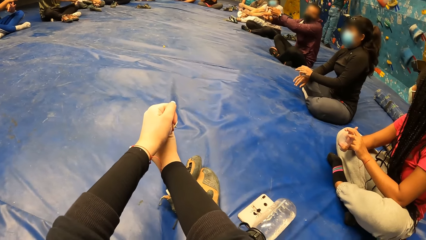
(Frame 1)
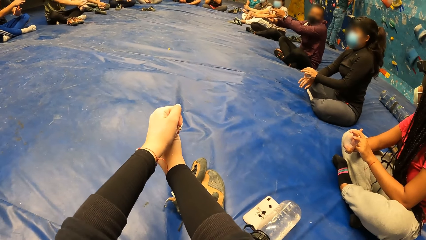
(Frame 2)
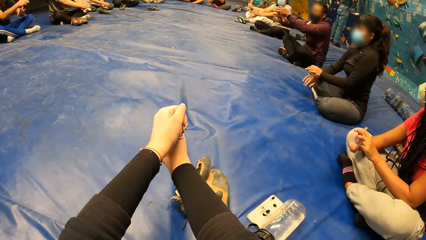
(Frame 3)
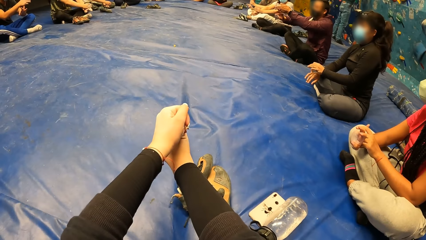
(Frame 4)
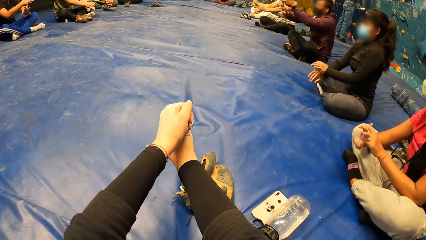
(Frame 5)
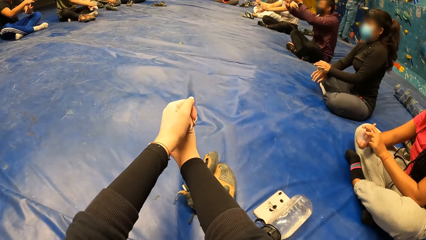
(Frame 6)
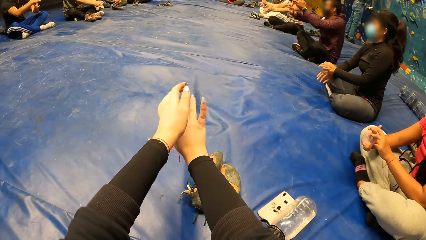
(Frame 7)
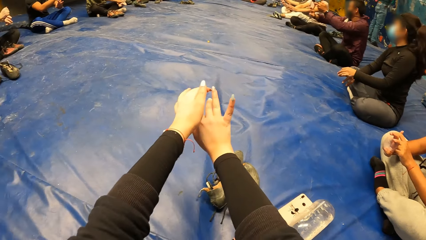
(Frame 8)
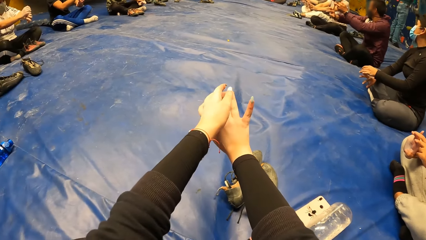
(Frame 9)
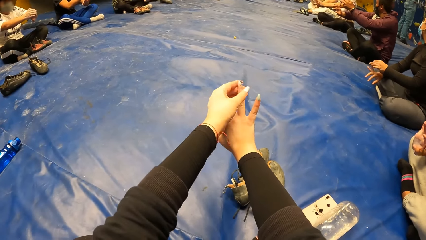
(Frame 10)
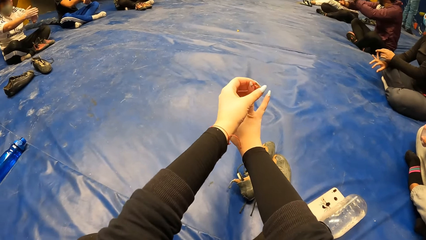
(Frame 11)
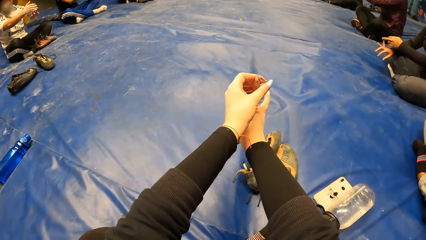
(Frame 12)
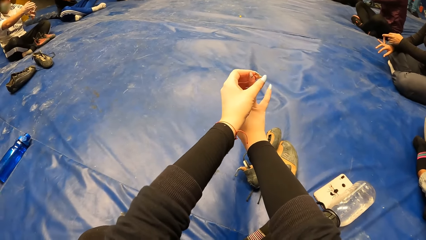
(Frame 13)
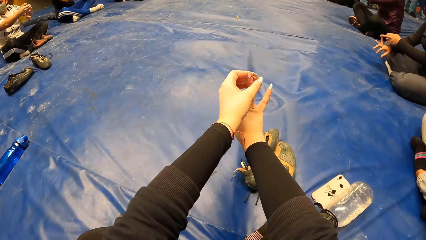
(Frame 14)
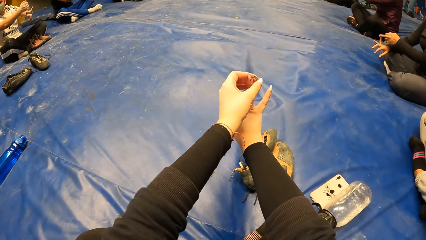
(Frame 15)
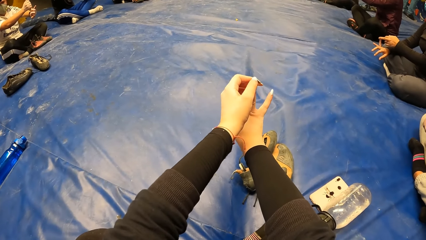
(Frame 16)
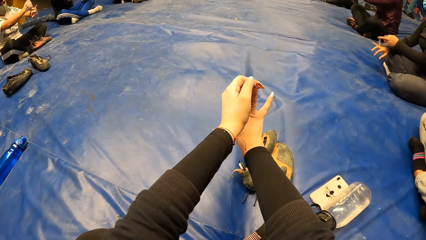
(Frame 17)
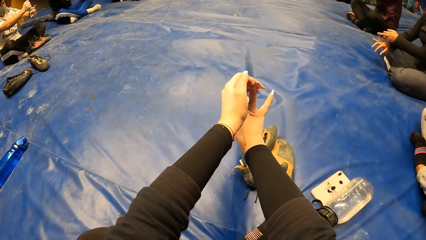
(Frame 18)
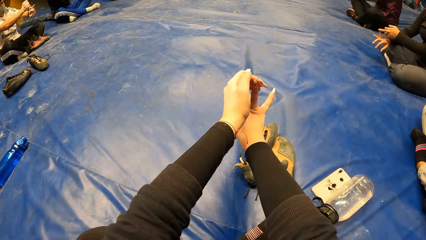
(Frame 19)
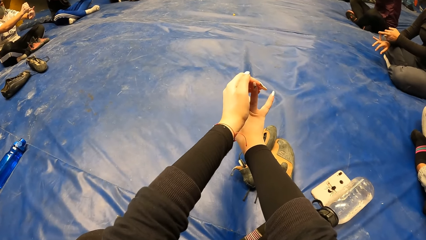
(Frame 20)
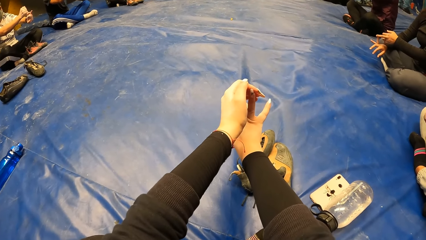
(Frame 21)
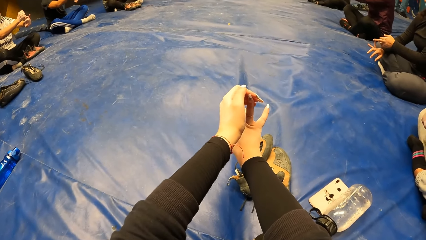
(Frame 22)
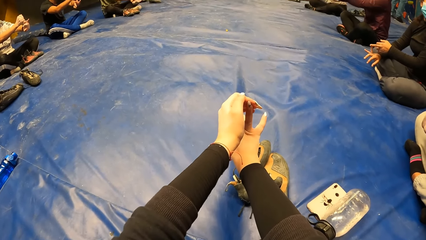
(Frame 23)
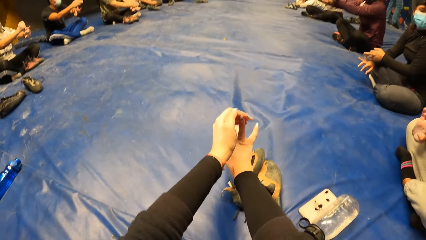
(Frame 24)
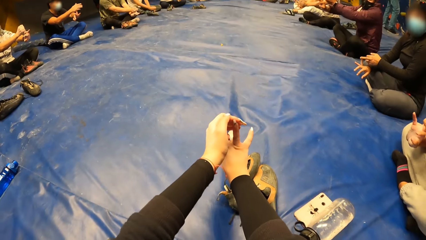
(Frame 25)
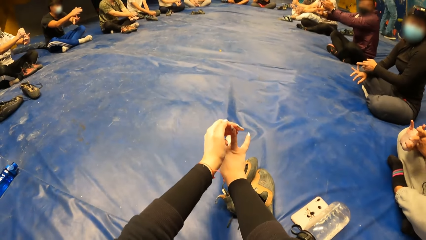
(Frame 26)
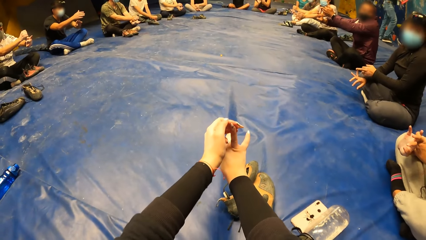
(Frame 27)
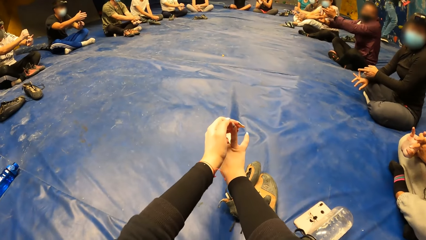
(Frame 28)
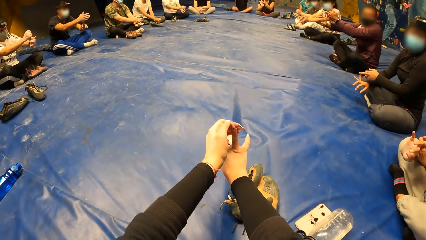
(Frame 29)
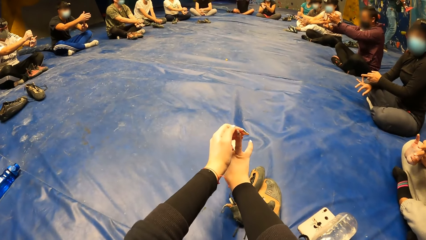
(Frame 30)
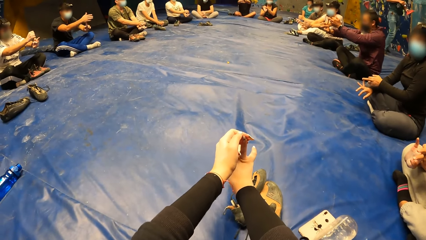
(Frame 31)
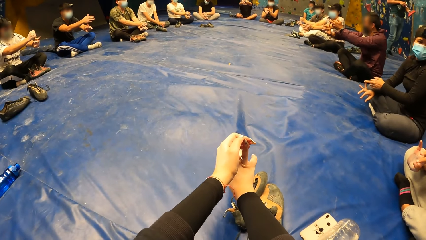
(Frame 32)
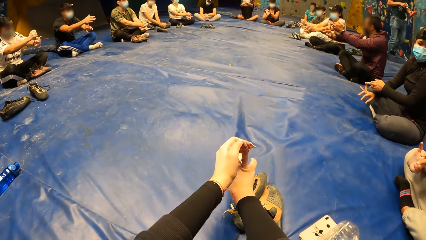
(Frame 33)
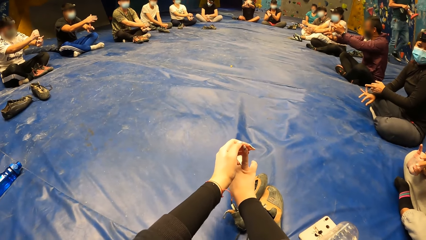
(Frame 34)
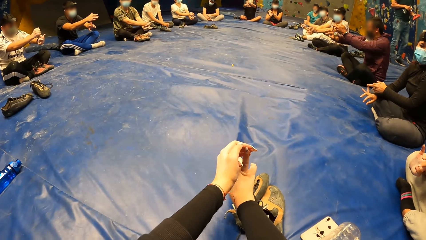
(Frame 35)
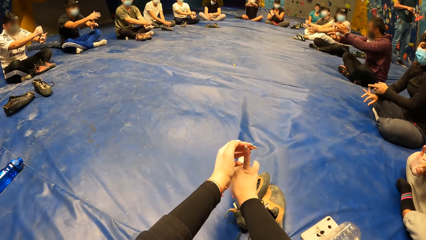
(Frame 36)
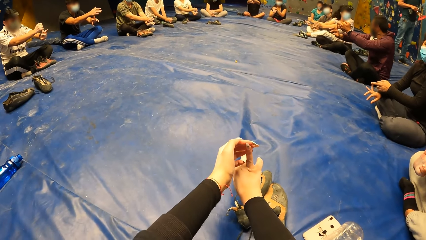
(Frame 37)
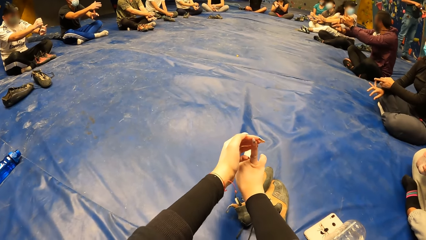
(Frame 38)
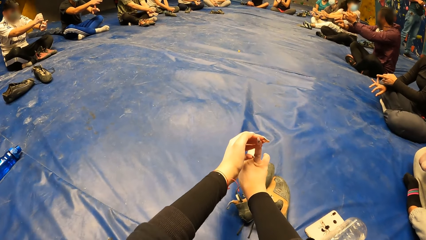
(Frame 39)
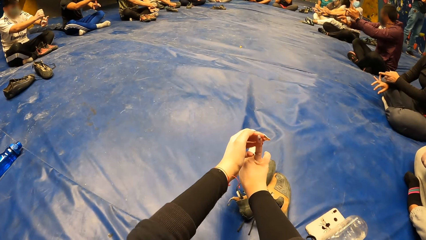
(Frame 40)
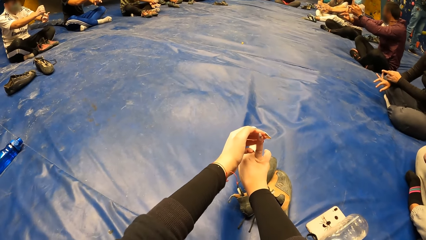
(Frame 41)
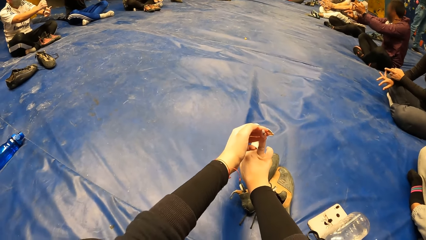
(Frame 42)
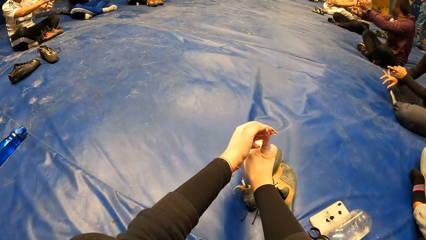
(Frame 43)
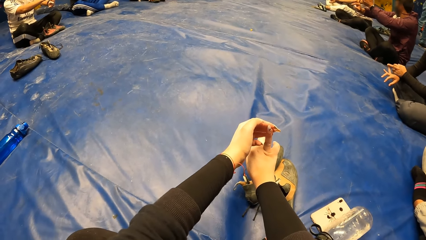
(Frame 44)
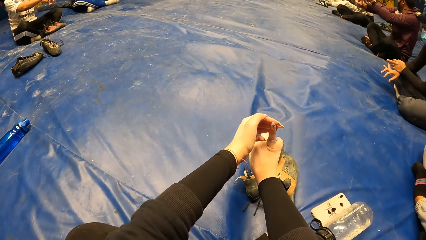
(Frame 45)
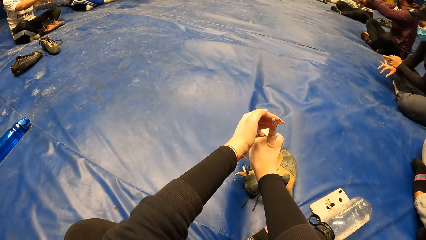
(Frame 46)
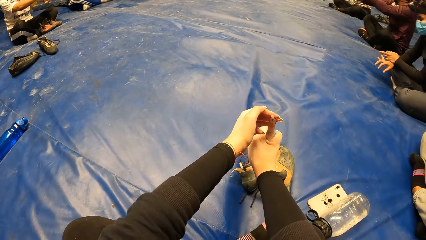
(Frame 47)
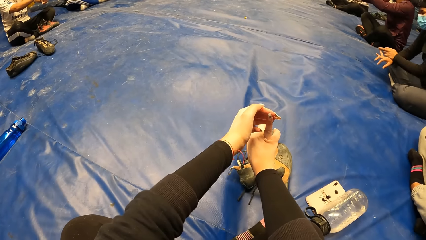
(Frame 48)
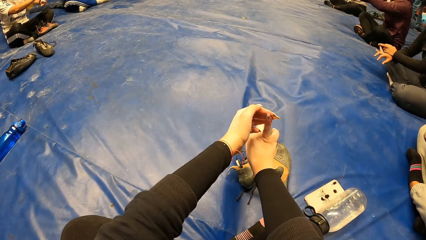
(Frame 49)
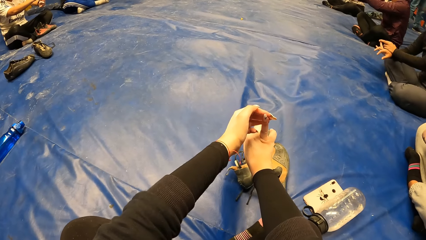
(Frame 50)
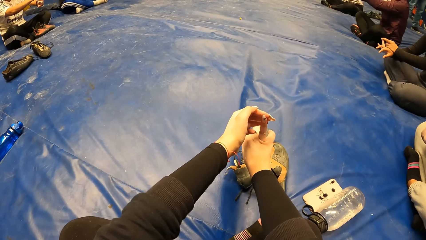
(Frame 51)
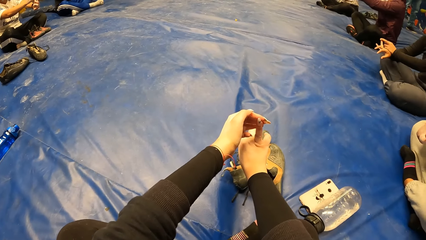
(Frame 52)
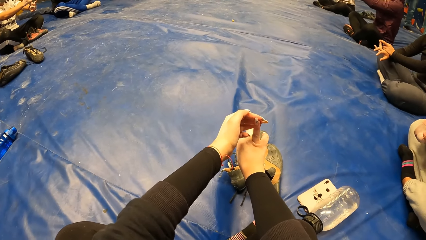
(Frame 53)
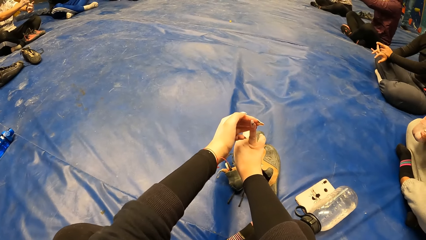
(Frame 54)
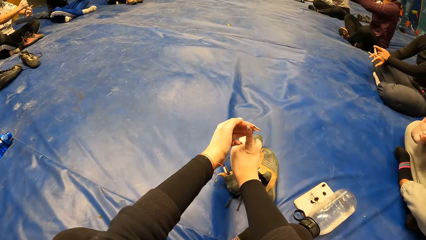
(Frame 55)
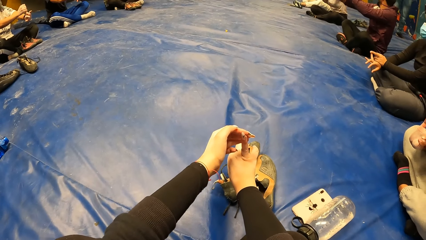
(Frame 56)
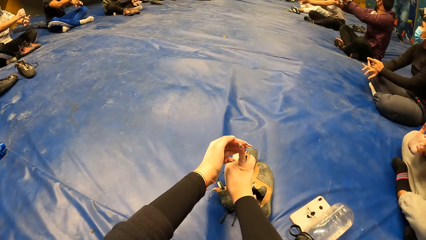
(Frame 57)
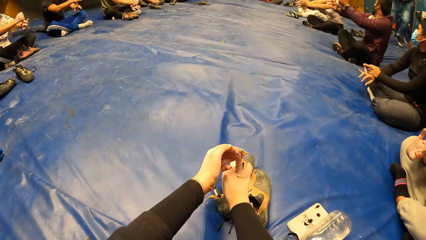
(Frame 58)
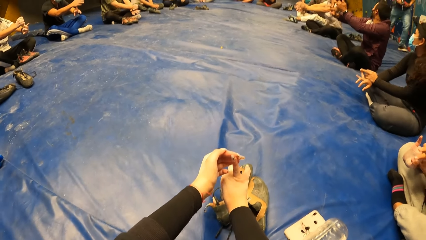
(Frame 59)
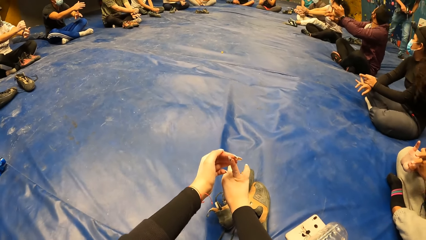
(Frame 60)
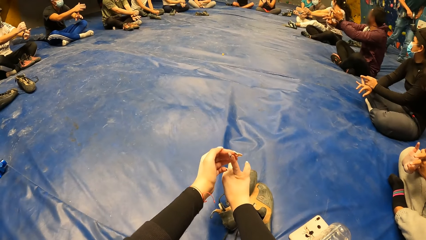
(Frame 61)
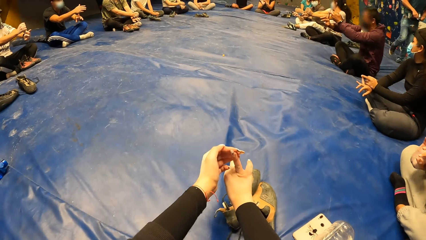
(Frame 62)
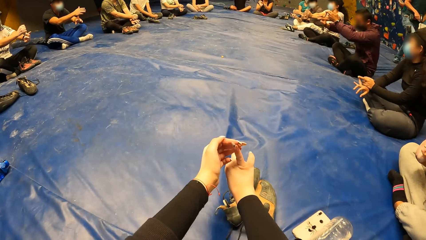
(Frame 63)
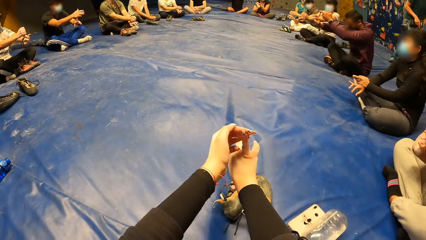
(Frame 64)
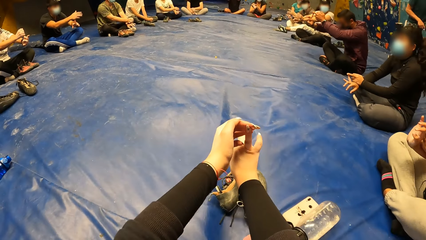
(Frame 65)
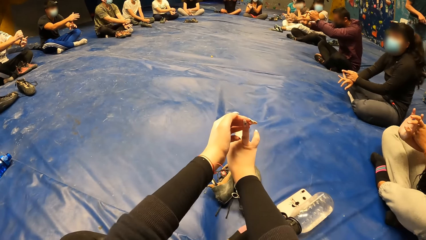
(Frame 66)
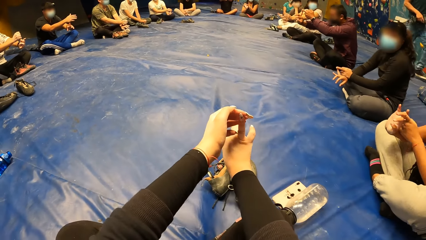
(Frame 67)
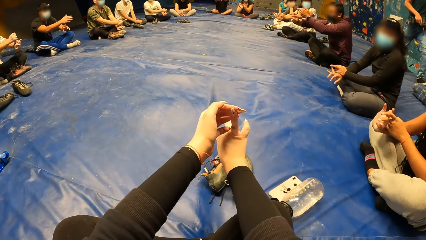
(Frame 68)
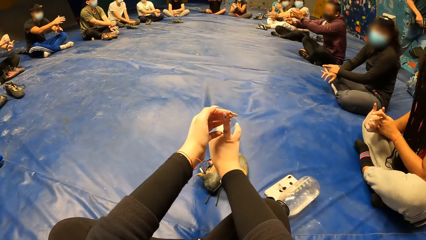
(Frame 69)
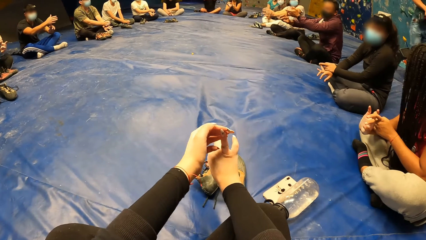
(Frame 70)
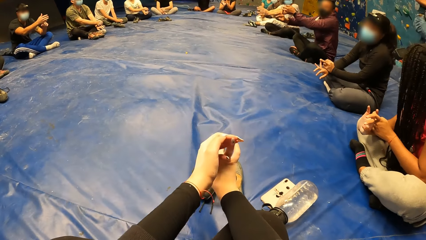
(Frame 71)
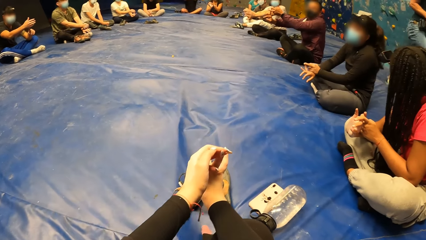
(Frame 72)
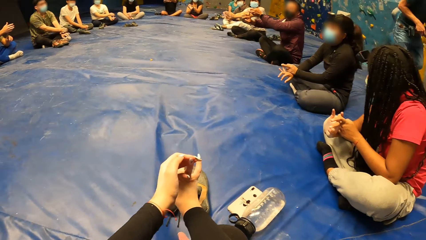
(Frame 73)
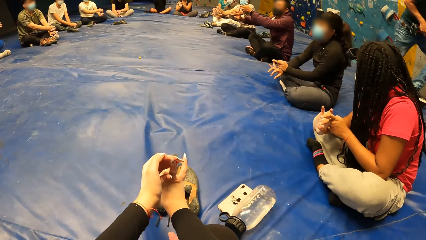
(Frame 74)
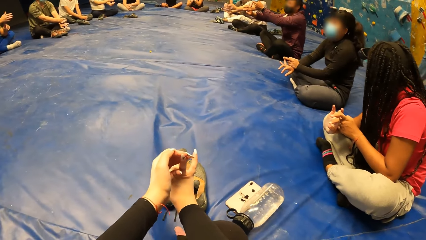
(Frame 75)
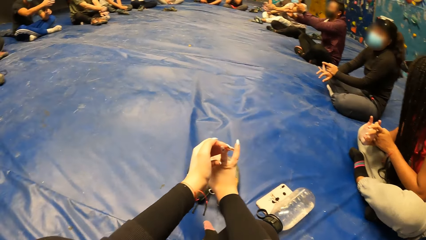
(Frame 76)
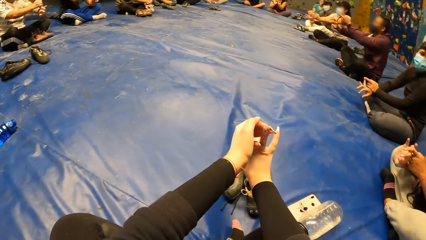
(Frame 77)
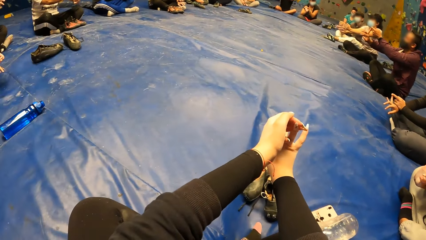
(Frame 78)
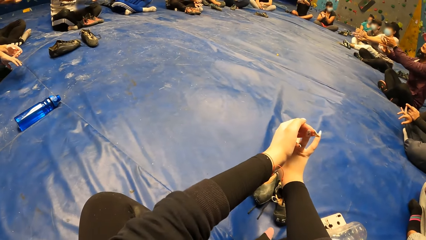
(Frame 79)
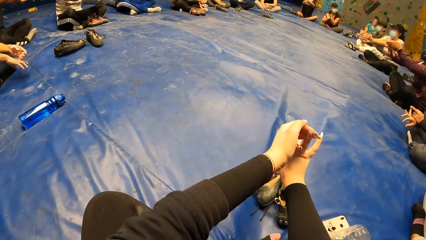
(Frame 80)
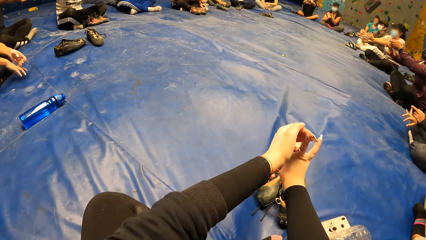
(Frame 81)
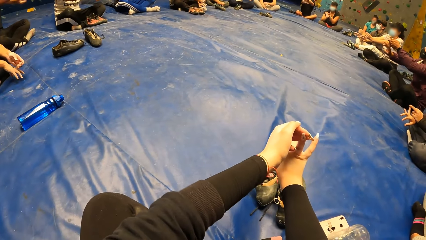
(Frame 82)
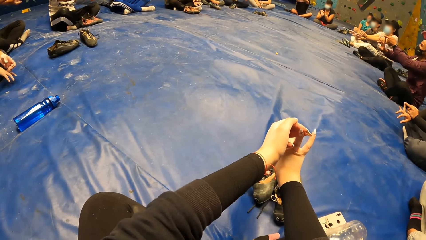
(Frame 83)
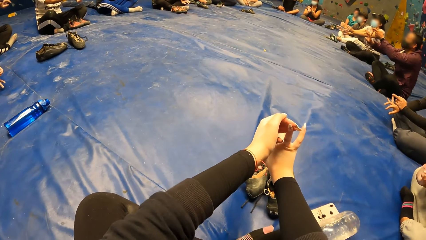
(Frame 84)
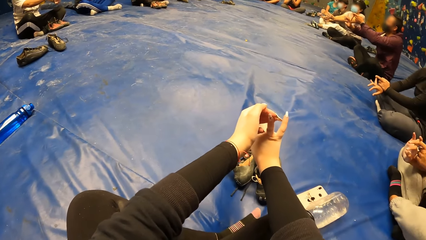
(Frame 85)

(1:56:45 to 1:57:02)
The camera wearer looks around. They stretch the fingers.
